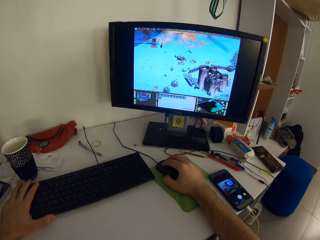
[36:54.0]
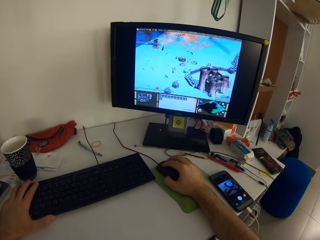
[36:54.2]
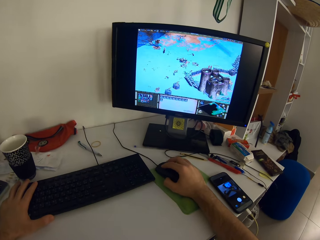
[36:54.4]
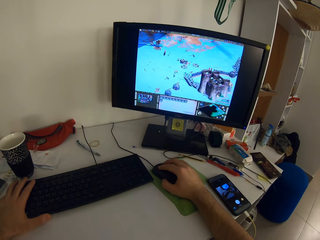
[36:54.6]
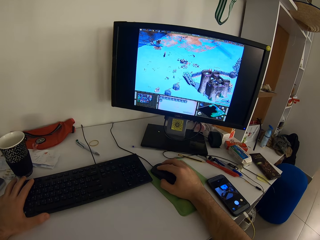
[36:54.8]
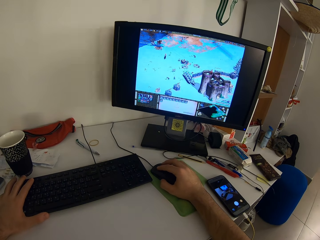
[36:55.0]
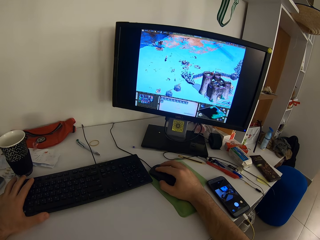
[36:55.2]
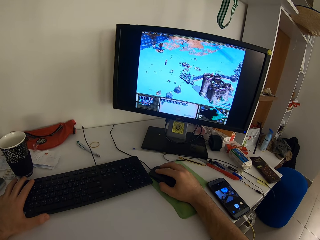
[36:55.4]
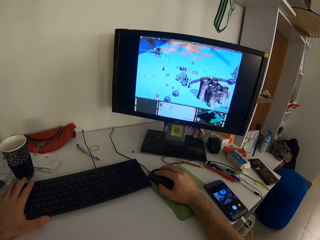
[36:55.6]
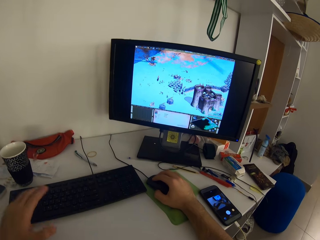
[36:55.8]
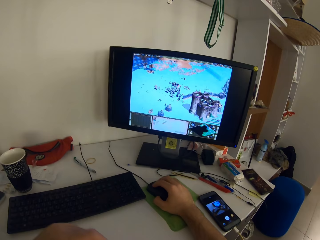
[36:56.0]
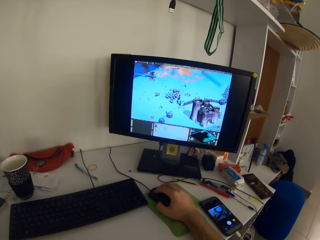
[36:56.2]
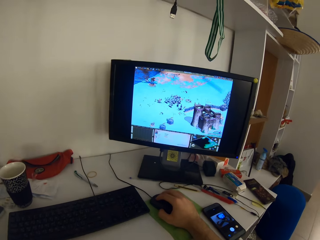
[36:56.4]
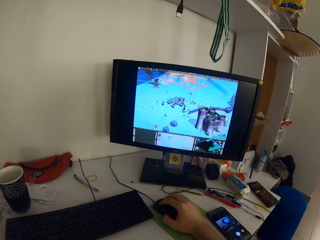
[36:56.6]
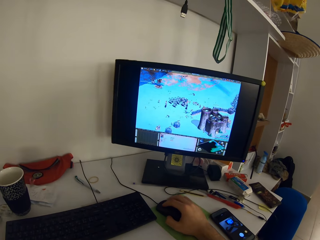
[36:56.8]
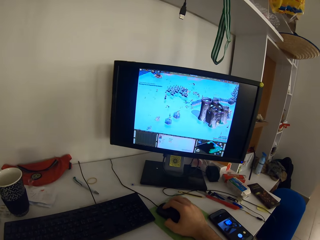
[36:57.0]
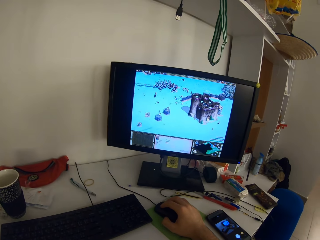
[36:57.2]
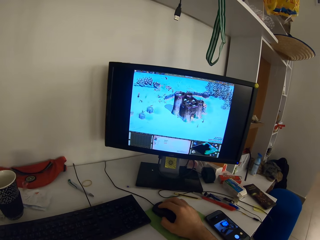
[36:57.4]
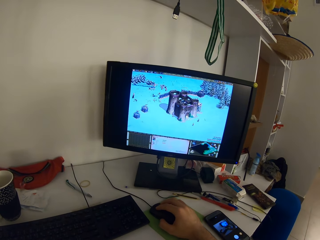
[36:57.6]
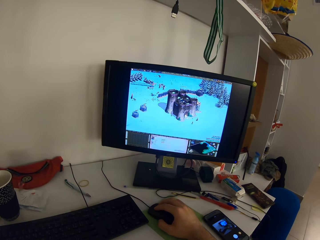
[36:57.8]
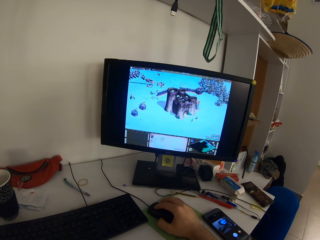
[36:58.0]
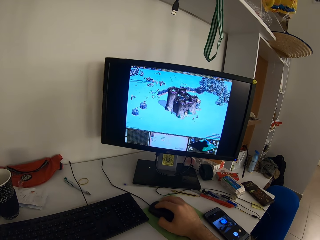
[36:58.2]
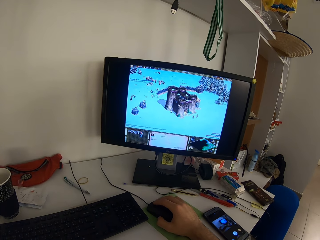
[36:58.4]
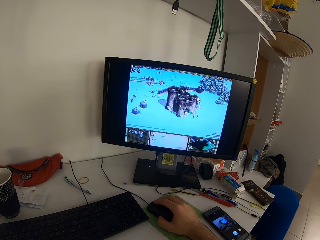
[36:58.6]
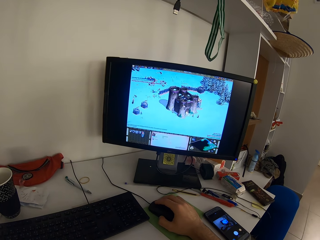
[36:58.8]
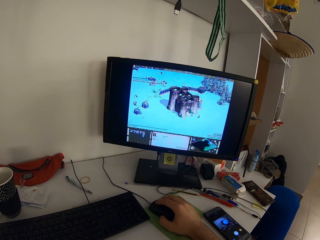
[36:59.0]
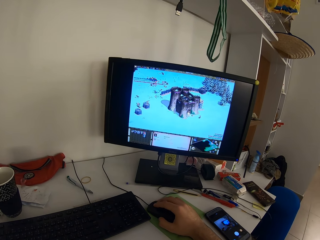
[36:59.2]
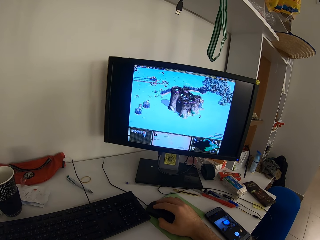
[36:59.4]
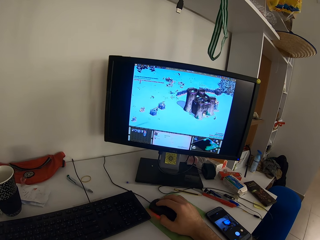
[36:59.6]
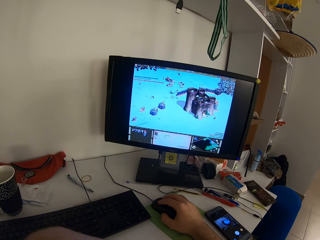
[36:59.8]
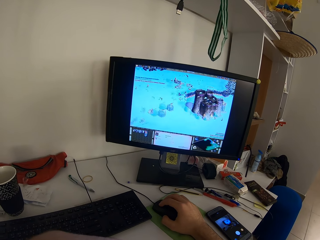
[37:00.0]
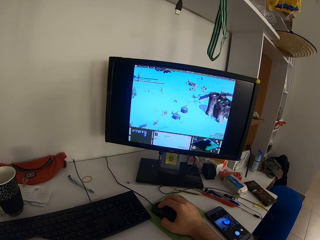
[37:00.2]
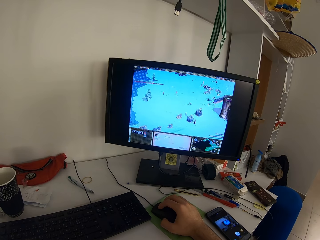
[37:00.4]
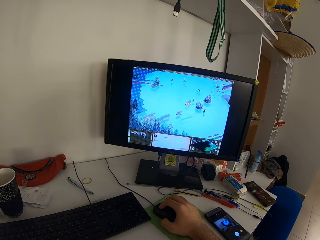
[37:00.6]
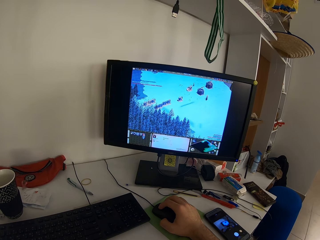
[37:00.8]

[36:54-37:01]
The camera wearer removes his left hand from the keyboard on the table.

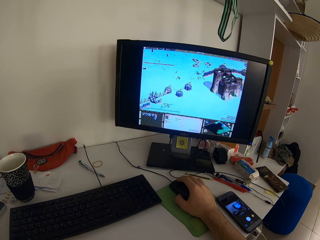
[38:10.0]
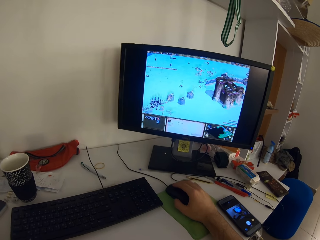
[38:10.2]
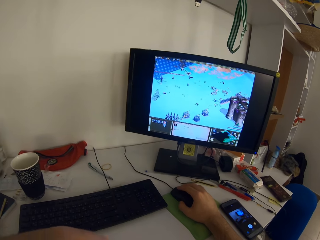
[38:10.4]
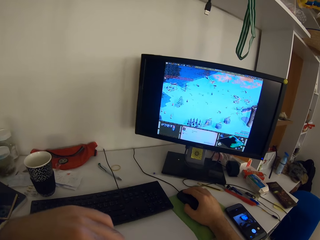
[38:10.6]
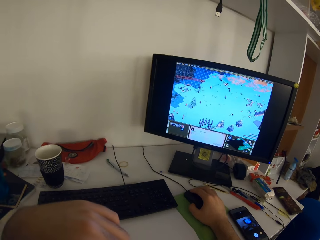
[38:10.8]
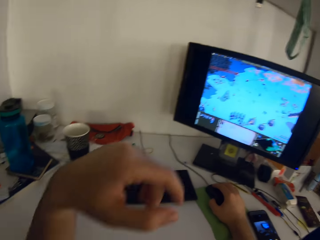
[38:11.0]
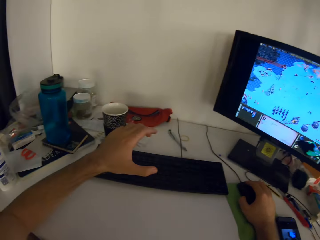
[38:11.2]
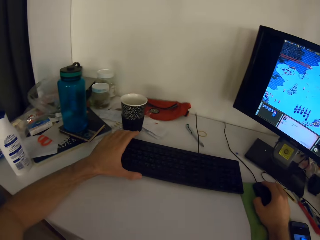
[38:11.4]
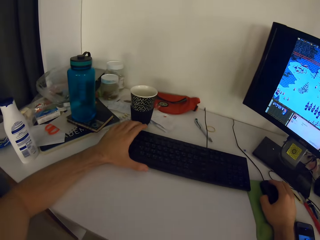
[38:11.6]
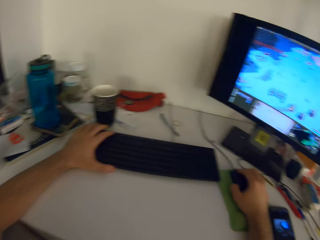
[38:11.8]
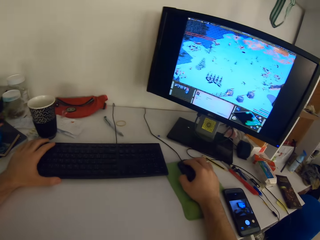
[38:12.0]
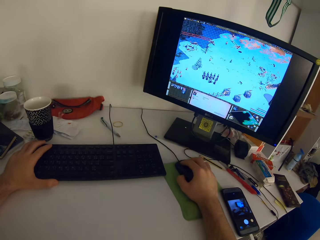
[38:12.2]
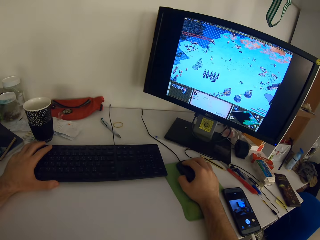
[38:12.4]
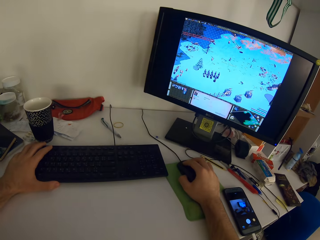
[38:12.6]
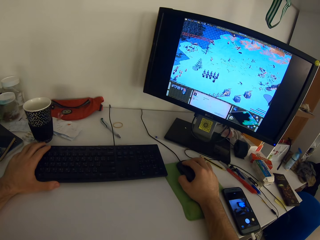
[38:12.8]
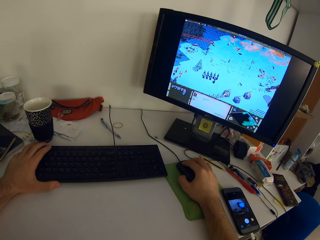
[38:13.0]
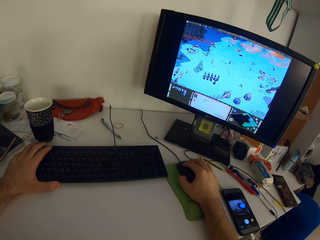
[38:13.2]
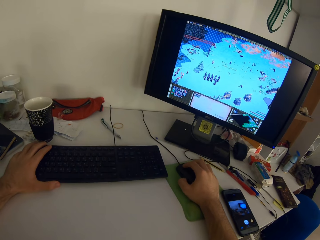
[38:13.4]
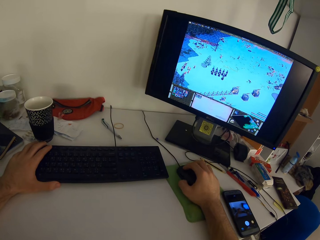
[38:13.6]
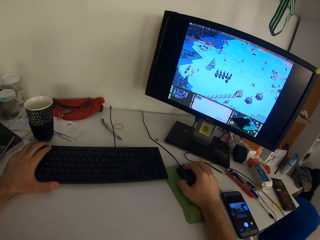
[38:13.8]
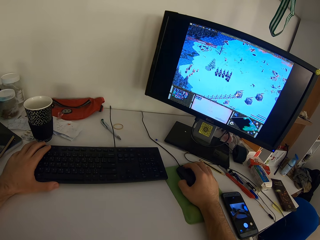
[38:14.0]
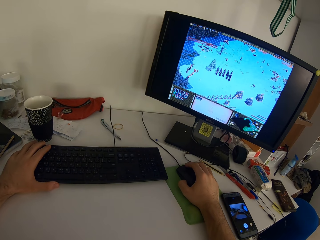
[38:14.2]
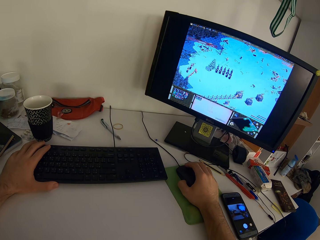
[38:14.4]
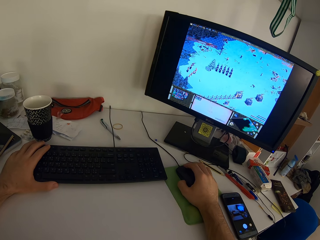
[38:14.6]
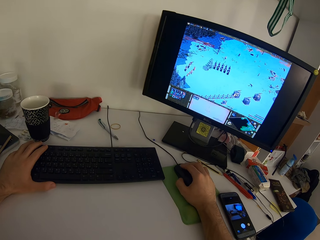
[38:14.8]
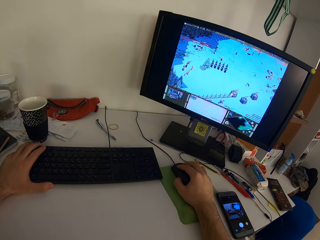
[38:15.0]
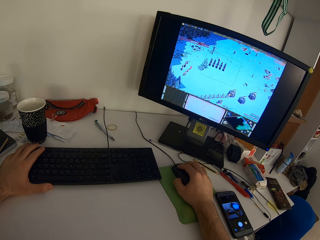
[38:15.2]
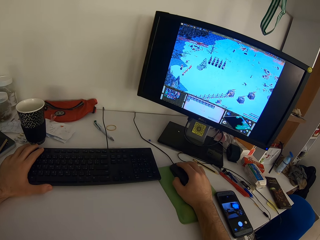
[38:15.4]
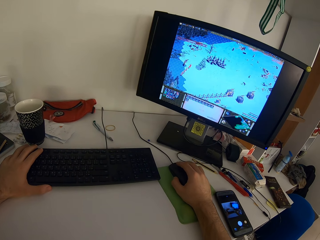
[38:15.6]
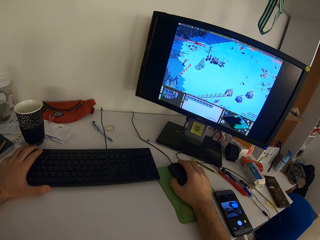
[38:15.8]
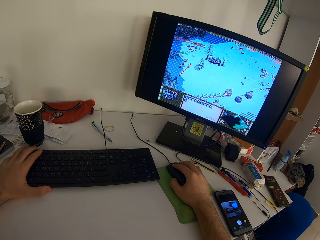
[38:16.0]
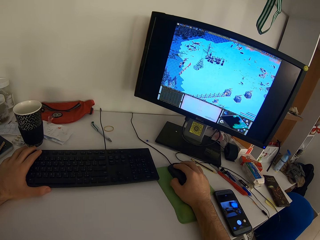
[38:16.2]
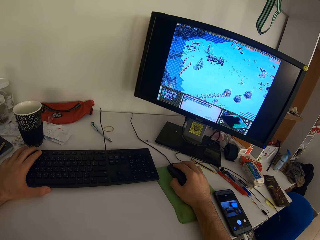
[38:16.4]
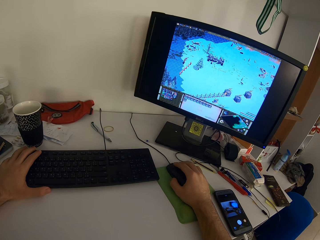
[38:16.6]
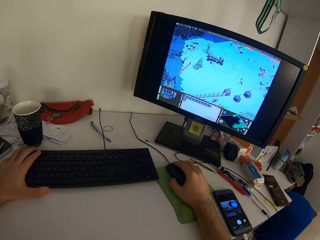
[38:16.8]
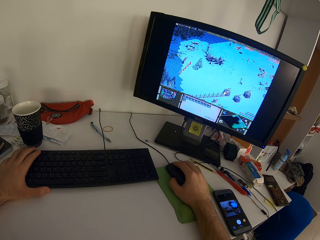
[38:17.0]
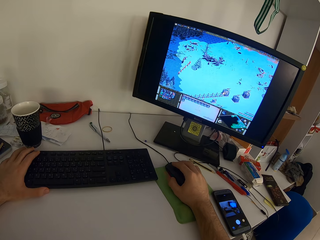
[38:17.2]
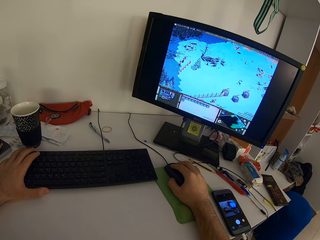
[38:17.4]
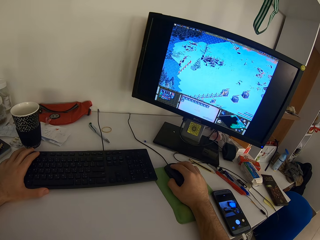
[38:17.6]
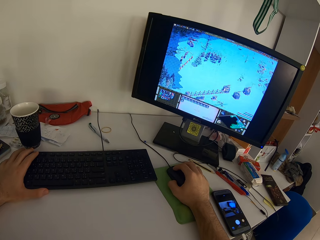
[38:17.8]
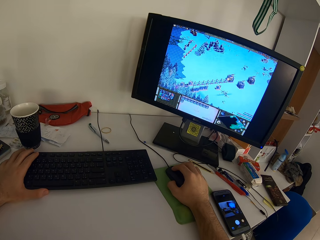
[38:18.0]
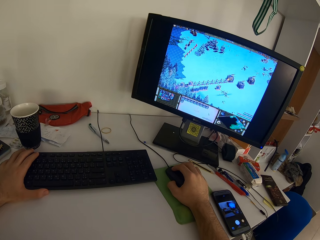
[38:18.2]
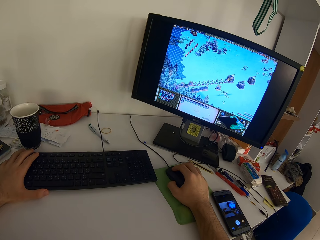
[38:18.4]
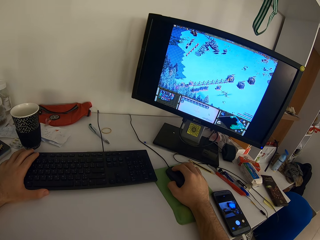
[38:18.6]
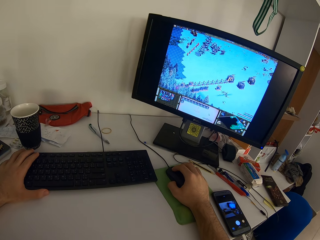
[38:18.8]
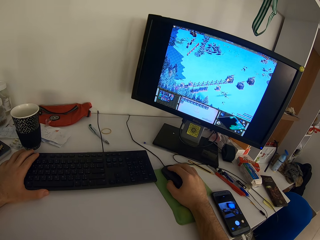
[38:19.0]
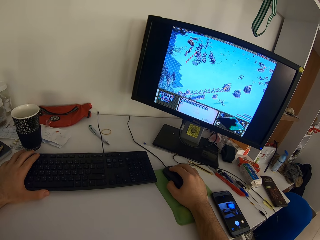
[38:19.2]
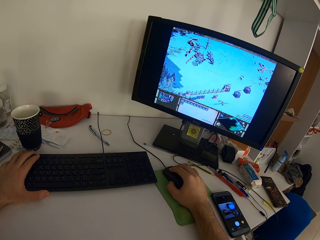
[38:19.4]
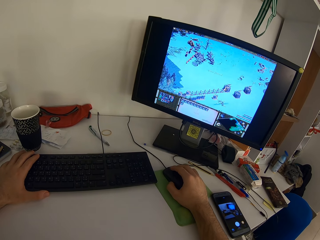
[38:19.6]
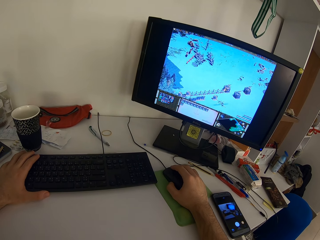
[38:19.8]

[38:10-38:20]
The camera wearer places his left hand on the keyboard on the table. They hold the keyboard with her left hand and scroll the computer with her right hand.

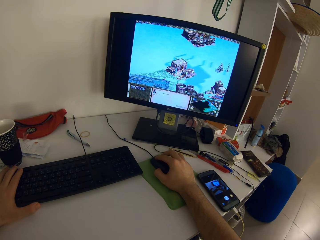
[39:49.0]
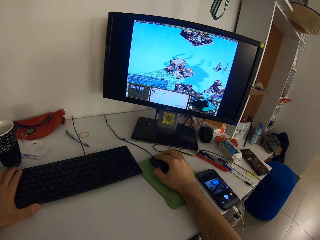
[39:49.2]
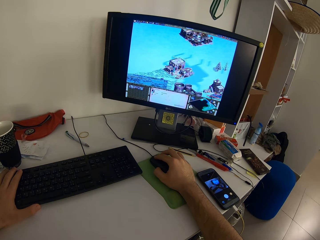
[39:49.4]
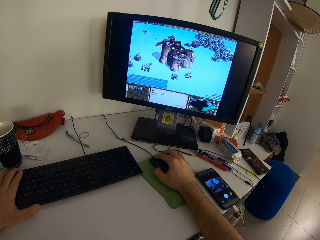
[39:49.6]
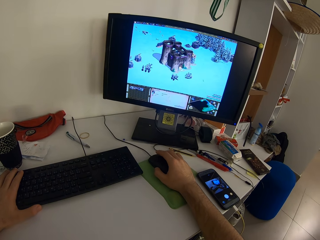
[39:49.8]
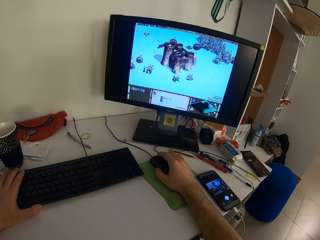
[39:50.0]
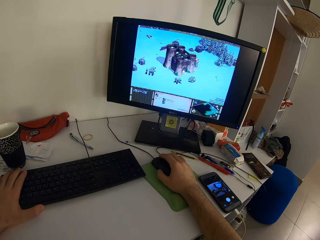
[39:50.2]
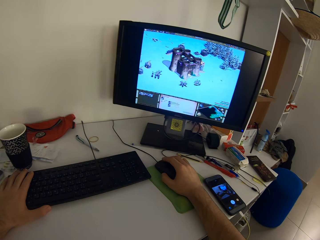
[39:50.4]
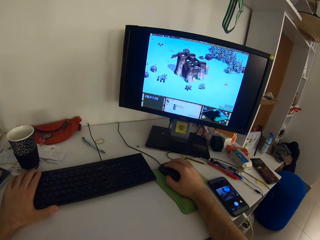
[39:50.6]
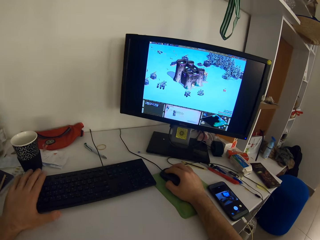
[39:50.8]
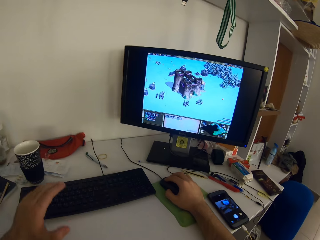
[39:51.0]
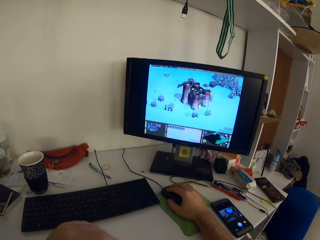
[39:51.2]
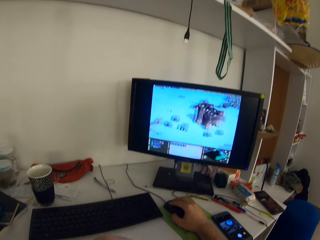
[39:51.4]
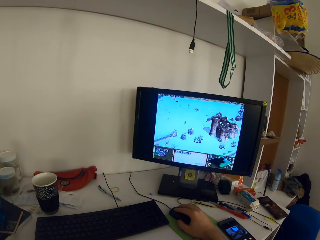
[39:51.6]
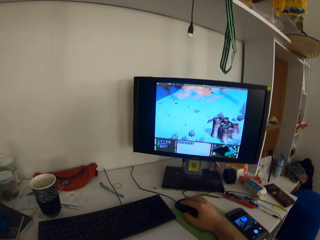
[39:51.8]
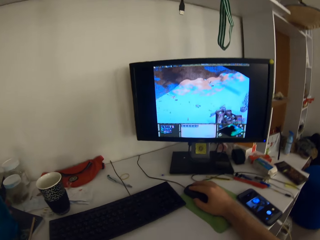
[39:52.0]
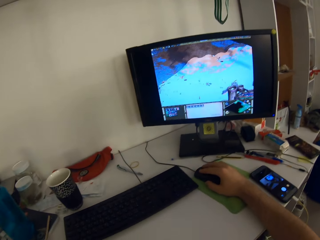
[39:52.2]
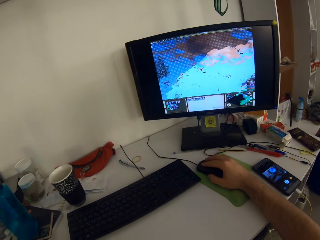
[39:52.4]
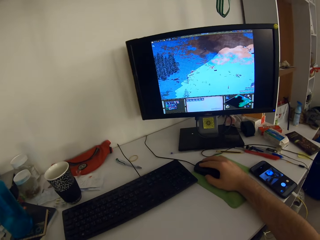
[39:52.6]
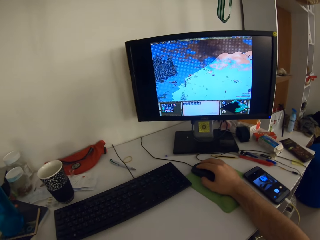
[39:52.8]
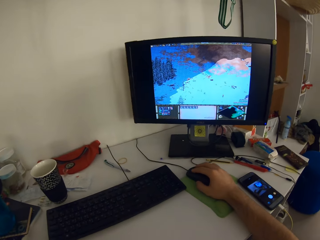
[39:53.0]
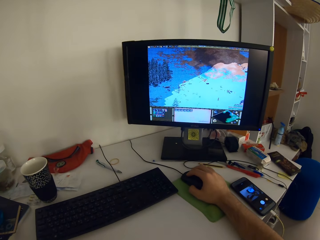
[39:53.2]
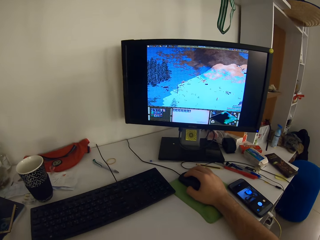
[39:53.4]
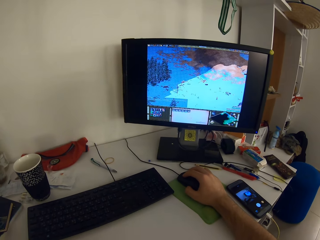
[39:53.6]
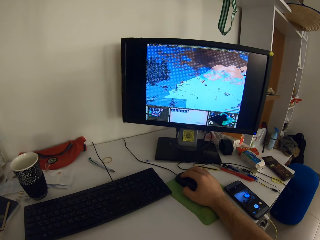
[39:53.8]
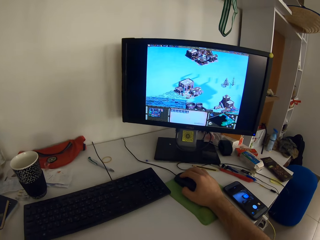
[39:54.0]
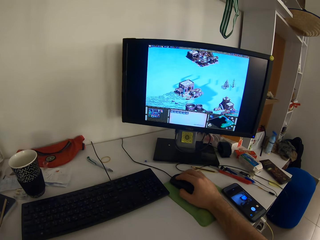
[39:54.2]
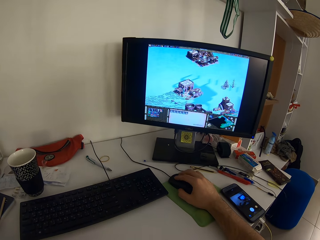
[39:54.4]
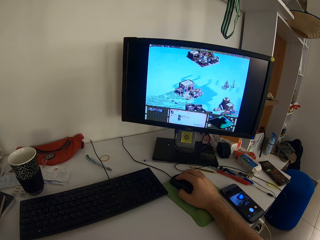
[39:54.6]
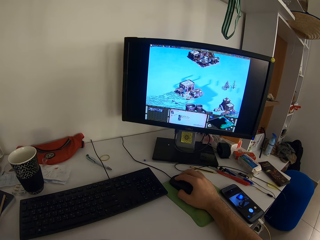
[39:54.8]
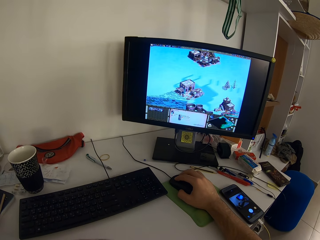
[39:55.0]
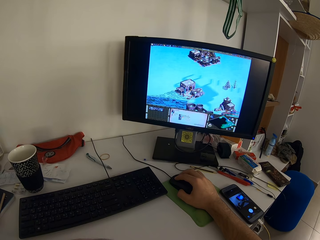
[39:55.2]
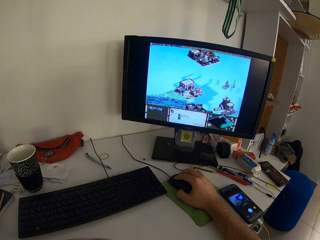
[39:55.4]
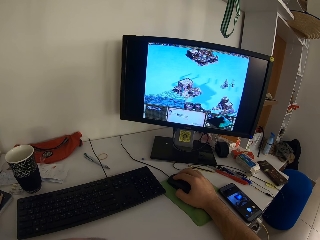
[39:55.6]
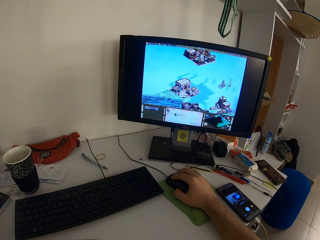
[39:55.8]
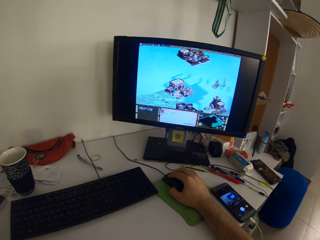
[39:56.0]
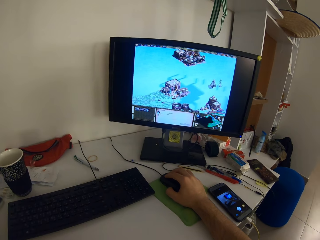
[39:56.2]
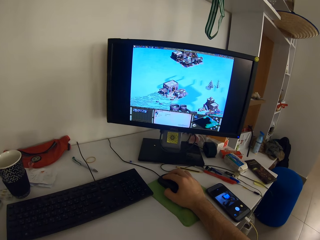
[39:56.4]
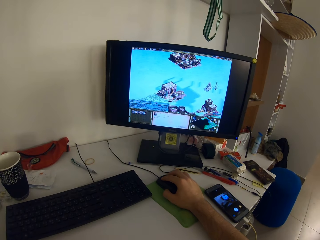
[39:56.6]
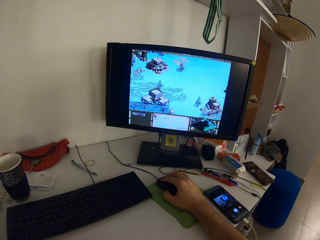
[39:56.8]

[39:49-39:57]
The camera wearer removes his left hand from the keyboard on the table.
